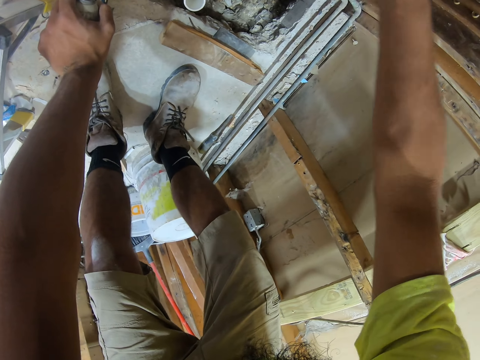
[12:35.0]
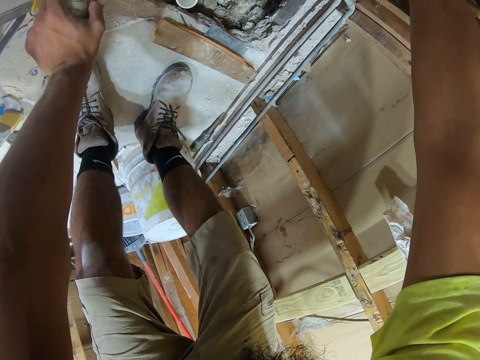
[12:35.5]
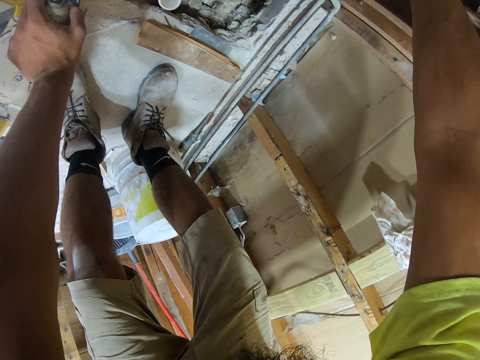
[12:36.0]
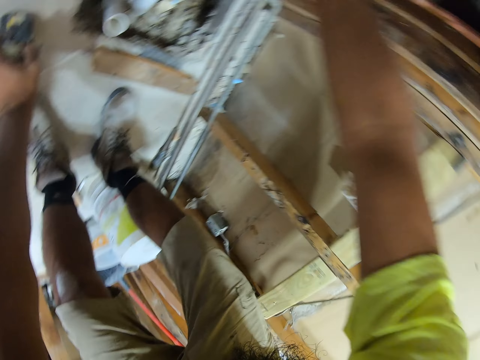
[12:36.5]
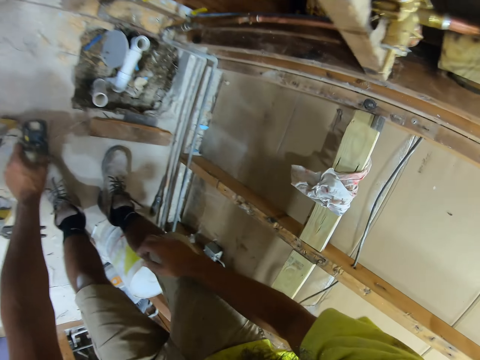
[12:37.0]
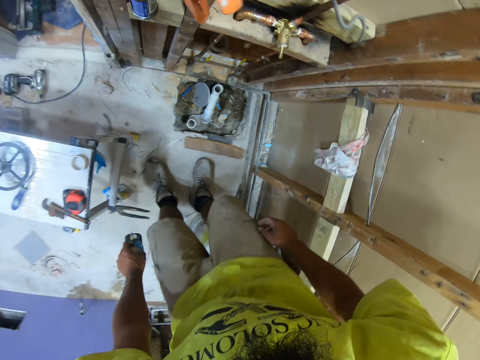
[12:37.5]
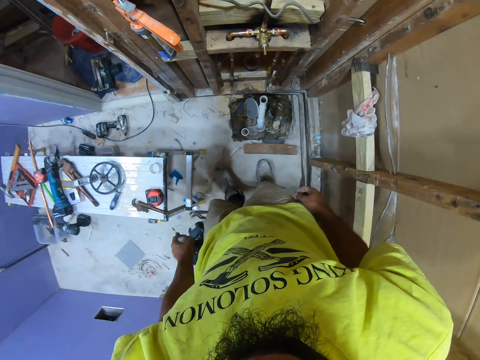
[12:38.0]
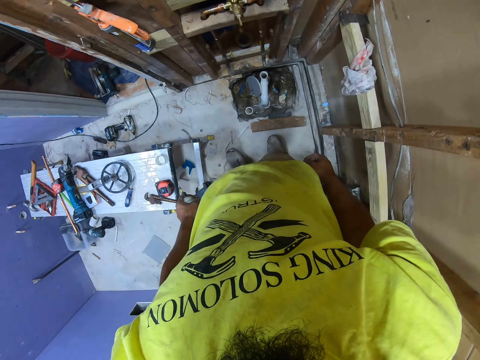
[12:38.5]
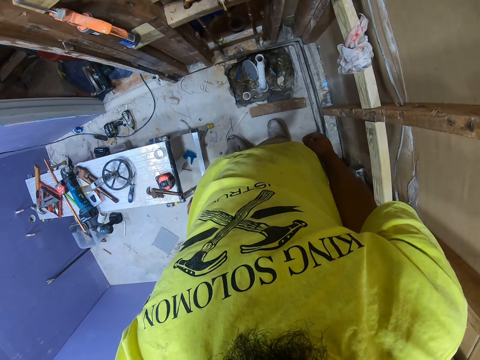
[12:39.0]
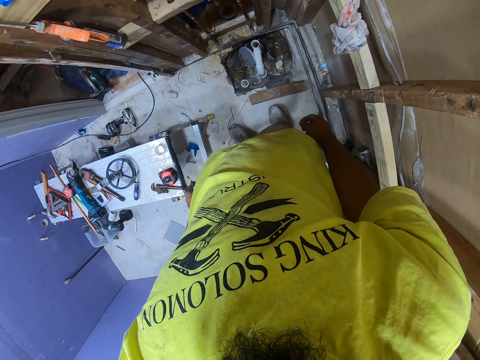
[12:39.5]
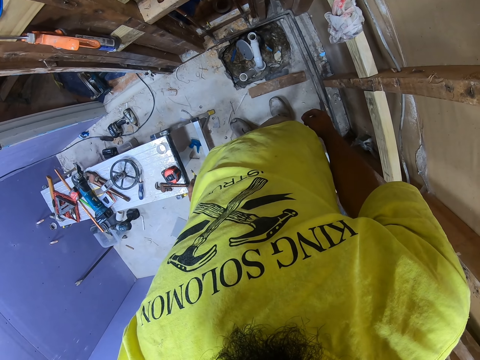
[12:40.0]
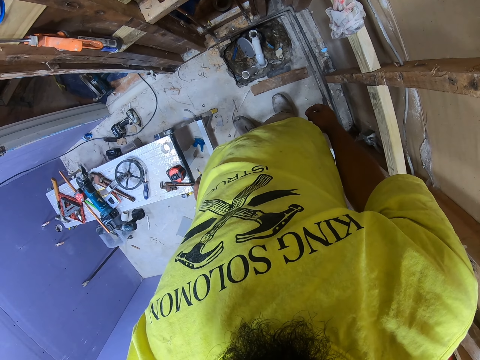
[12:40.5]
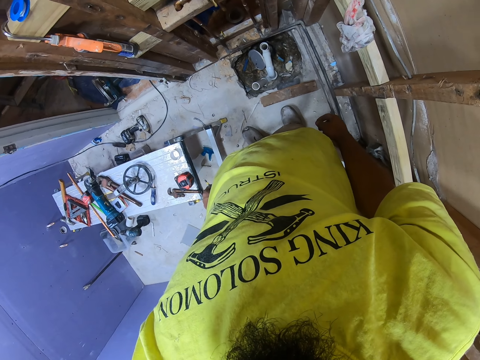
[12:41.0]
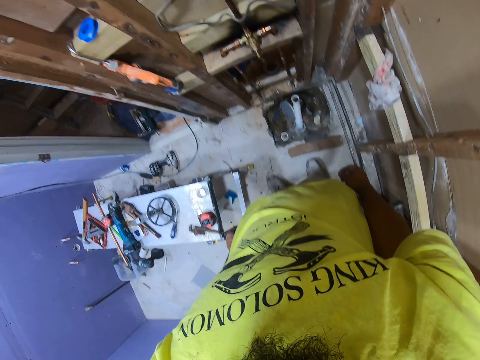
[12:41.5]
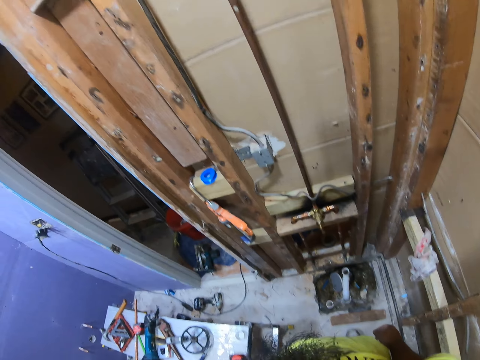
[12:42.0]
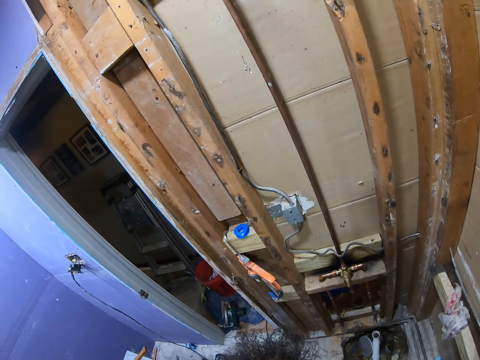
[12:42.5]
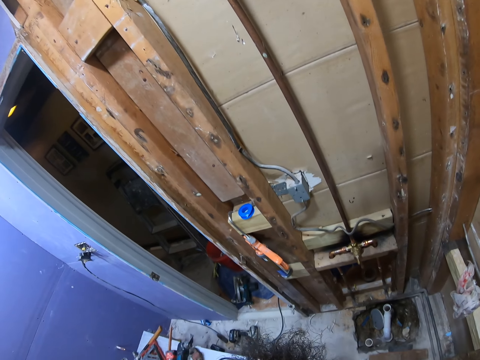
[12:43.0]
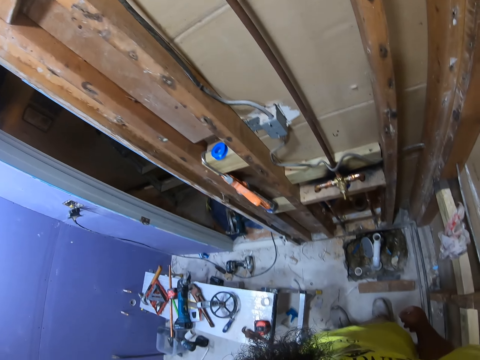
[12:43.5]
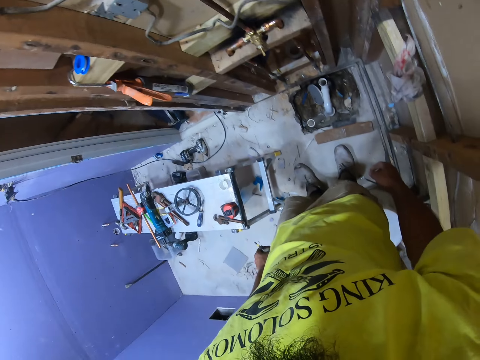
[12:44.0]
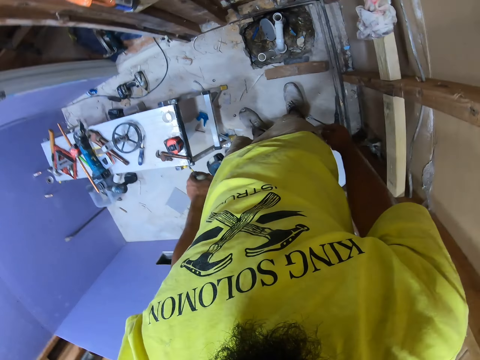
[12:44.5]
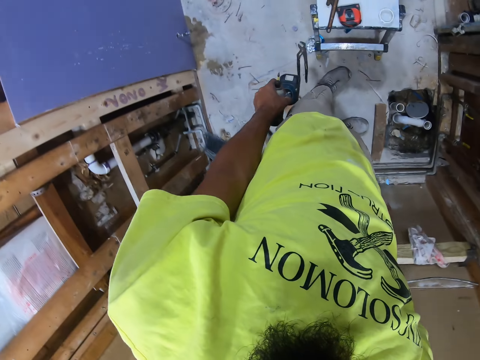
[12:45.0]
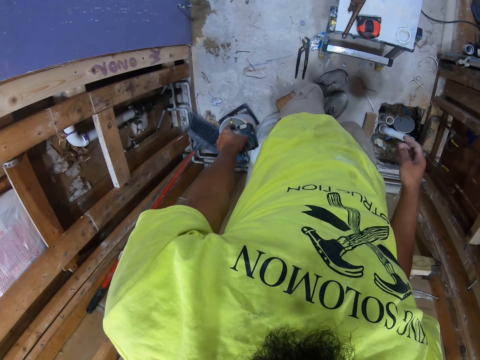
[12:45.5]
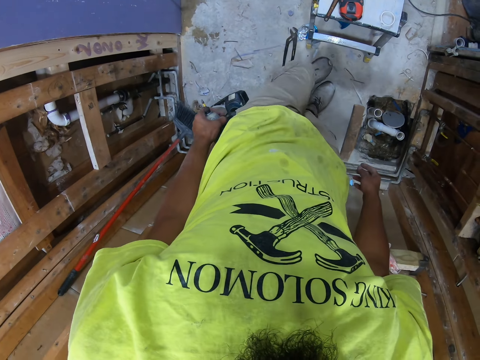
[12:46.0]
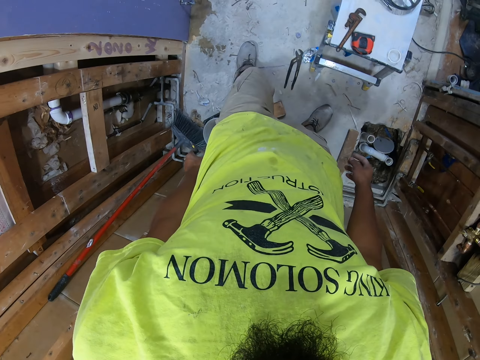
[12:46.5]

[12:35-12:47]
The camera wearer carries the drill. They hold the soldering gun. They stand up. They look around the wooden wall. They walk.

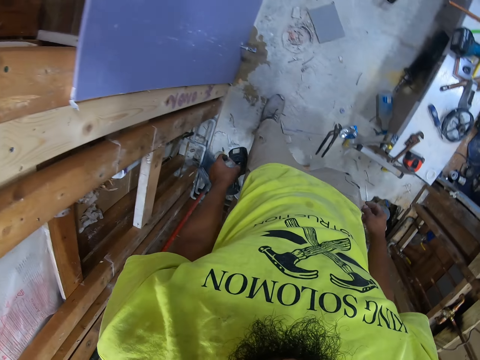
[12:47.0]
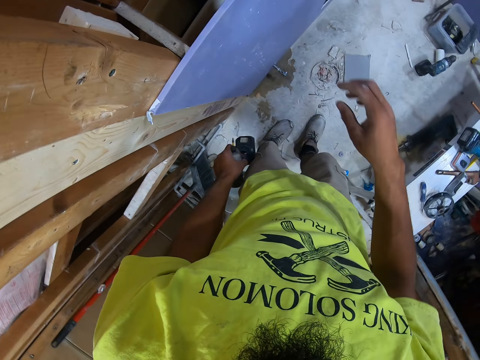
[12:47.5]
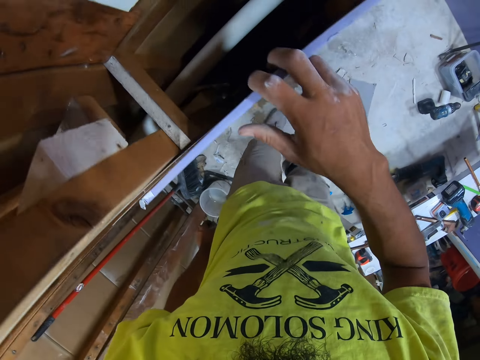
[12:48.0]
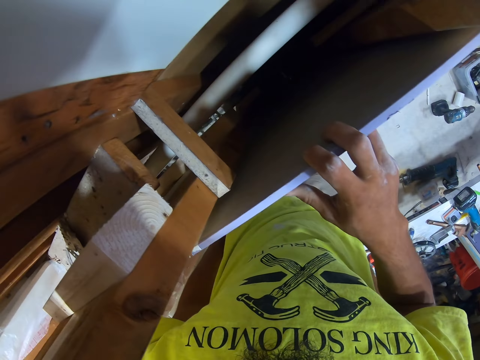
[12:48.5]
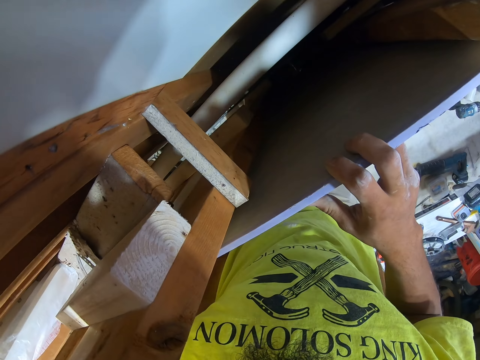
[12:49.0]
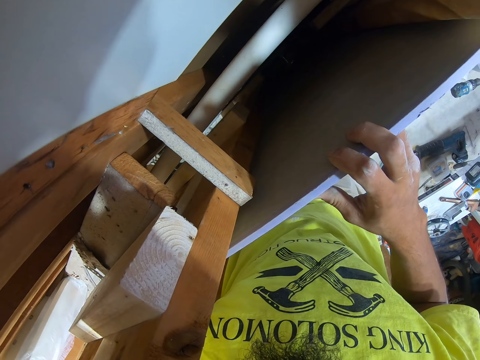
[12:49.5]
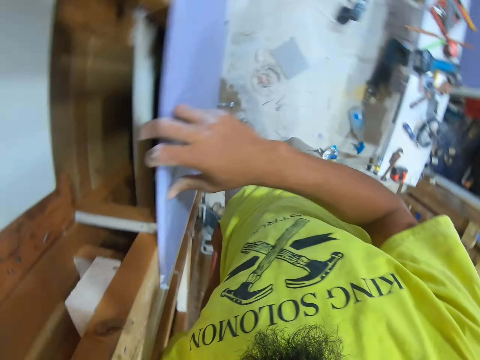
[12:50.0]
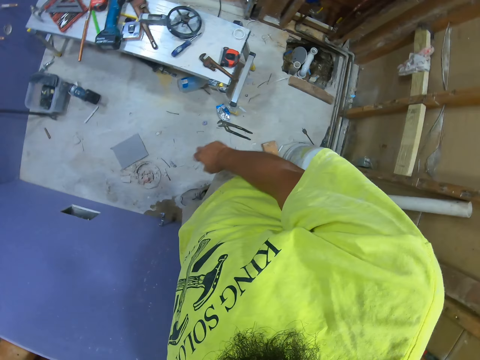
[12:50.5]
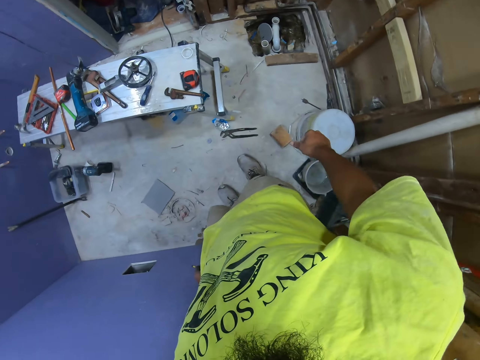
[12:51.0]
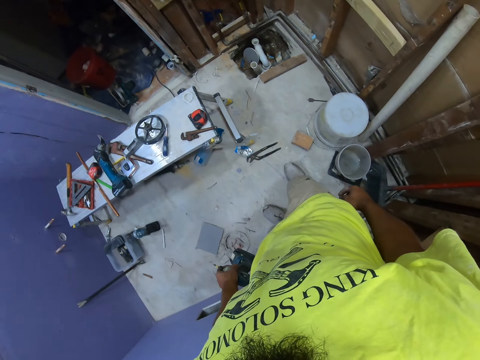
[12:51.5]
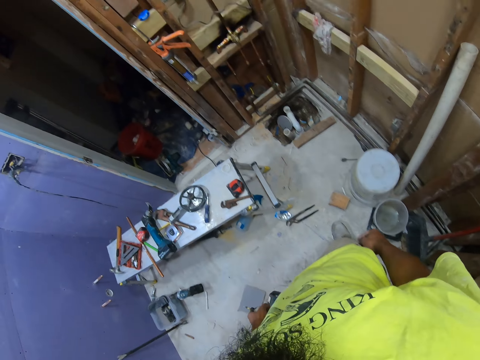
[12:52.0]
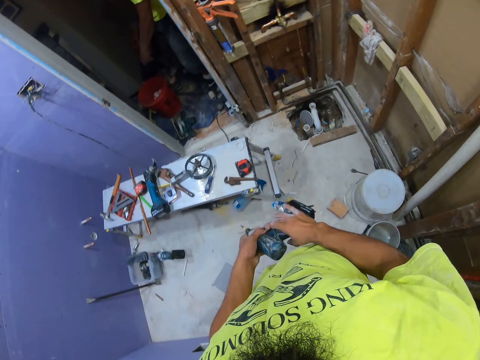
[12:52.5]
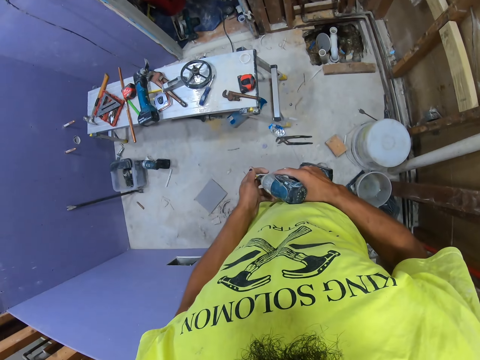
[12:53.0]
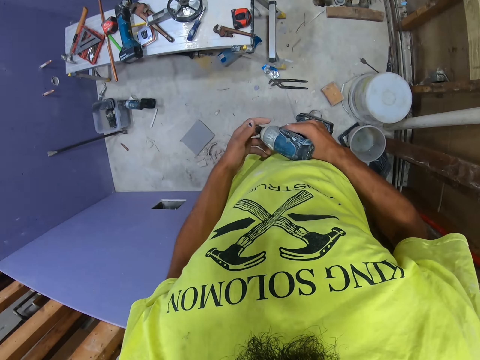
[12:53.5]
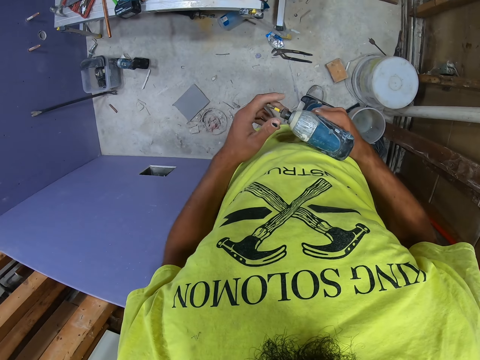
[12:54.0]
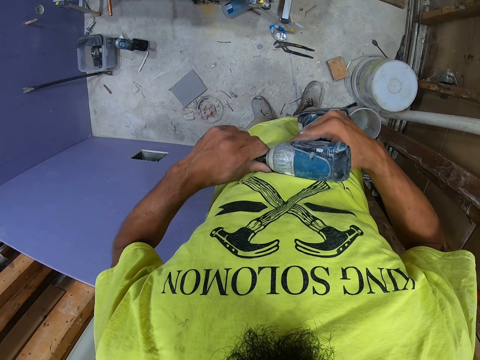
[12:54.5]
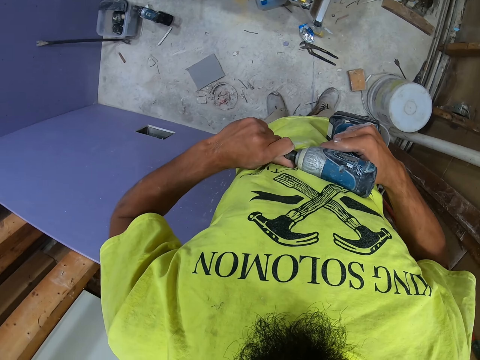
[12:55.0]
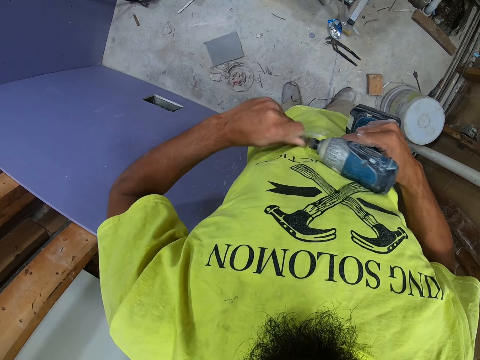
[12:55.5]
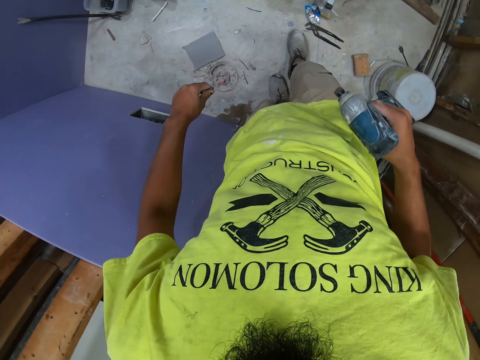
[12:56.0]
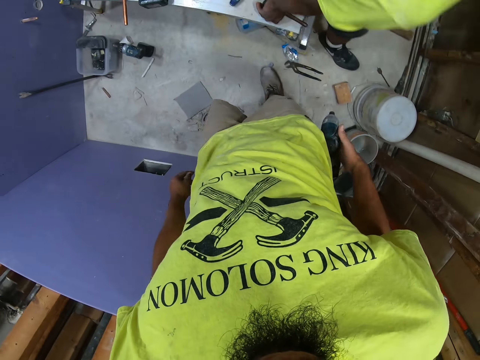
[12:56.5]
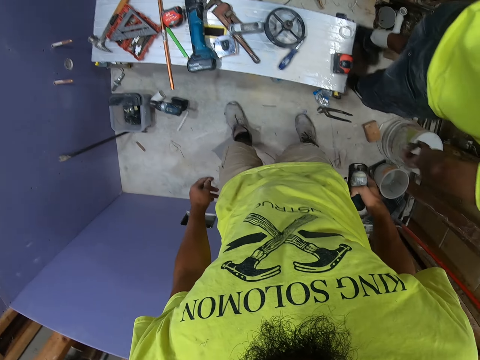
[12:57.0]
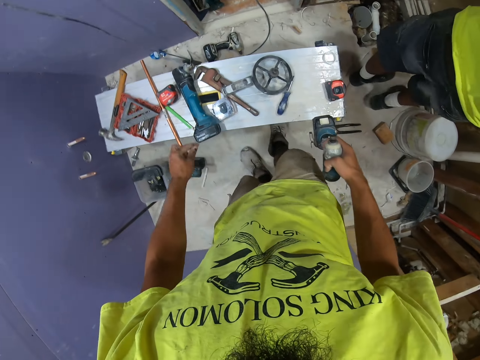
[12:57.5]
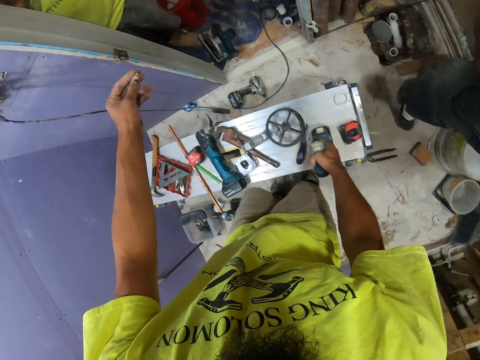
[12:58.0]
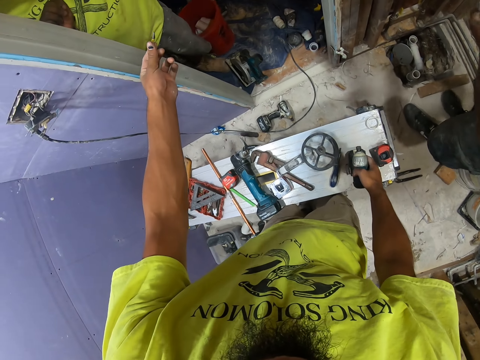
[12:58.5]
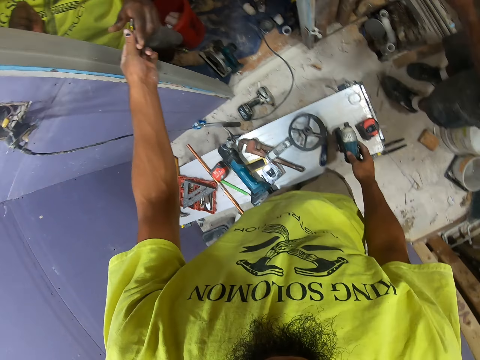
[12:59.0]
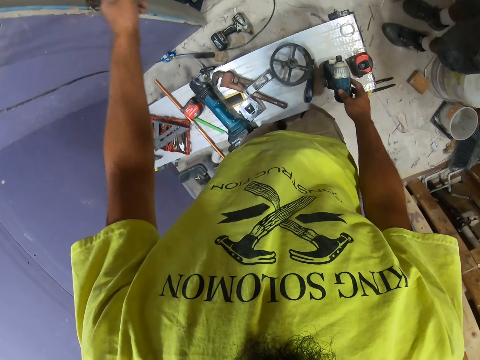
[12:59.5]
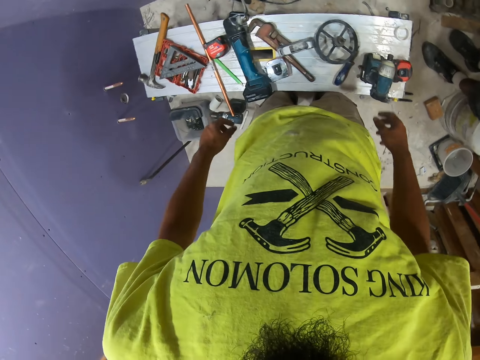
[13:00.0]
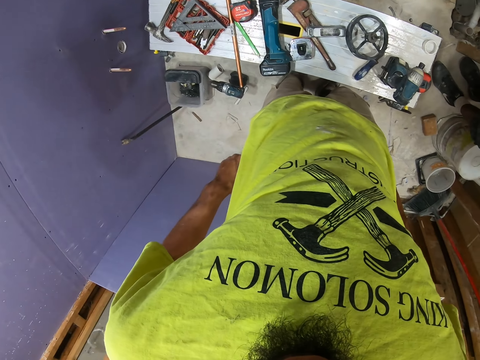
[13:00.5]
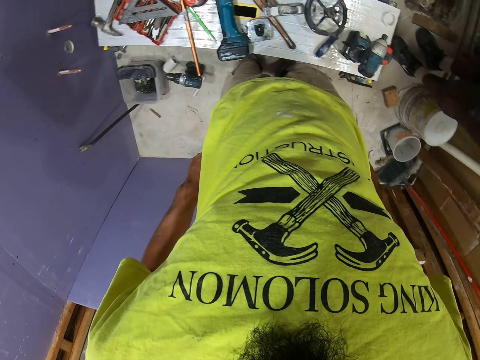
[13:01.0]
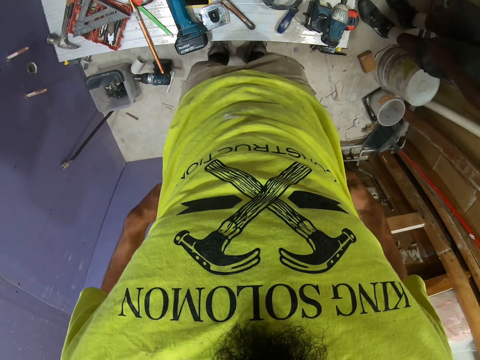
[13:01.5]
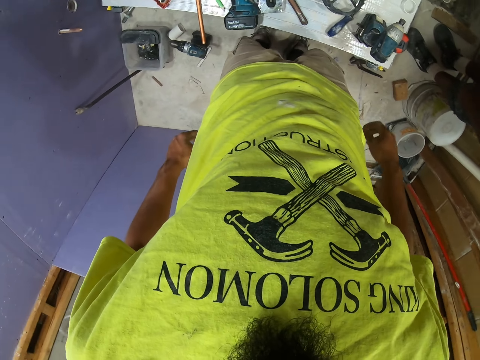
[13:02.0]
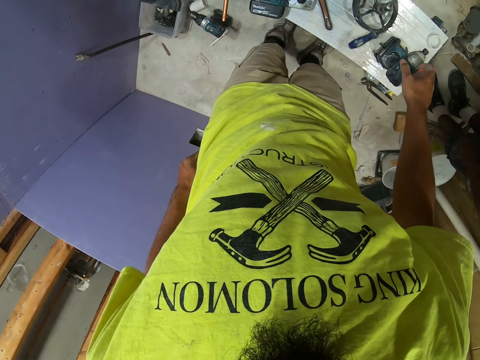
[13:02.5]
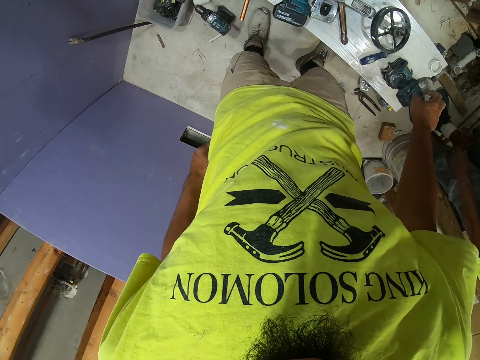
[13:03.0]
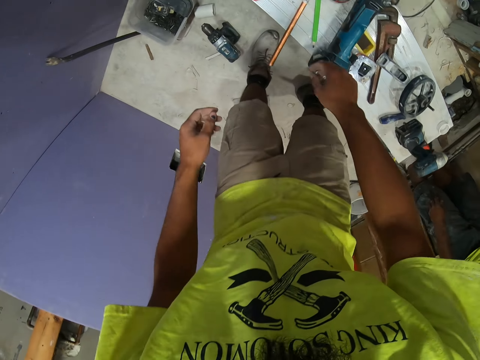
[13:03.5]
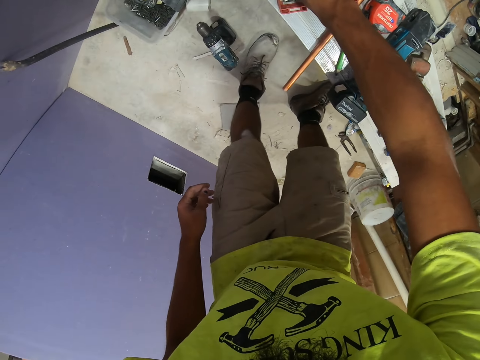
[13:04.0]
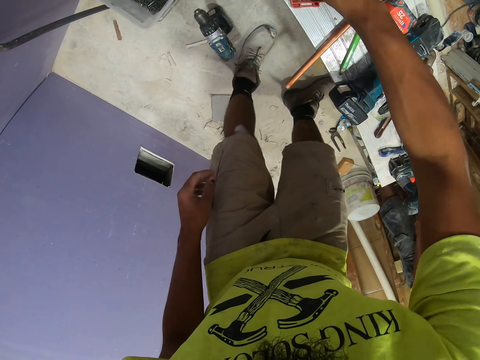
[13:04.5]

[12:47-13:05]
The camera wearer touches the blockboard. He looks in between the boards. He looks around. He walks around. He touches the soldering gun head. He pulls the nail or copper pipe from the drill. He walks. A person walks around. The camera wearer puts the drill on the table. He gives another person the copper pipe. He pulls his trouser. He touches the trouser pockets. He touches the soldering gun.
